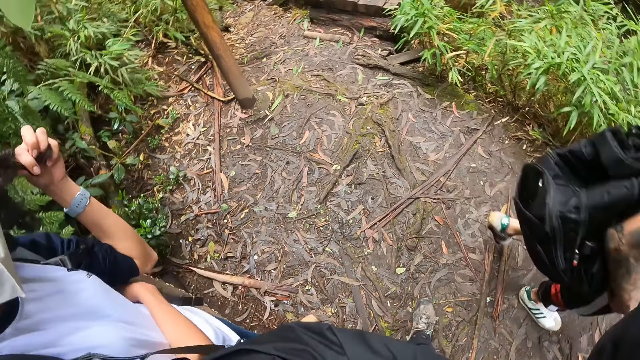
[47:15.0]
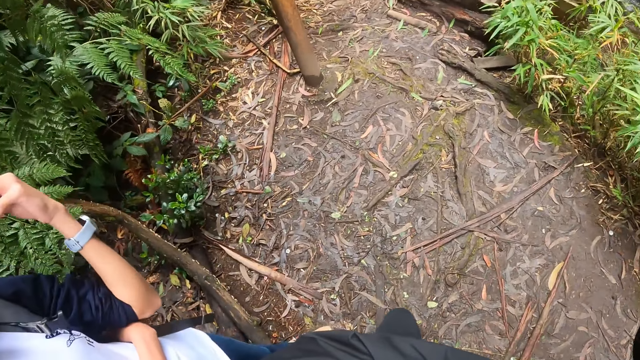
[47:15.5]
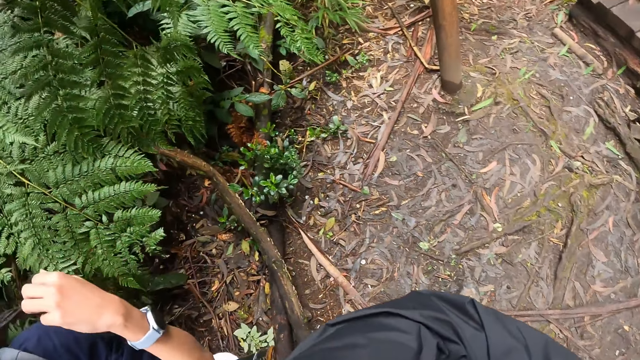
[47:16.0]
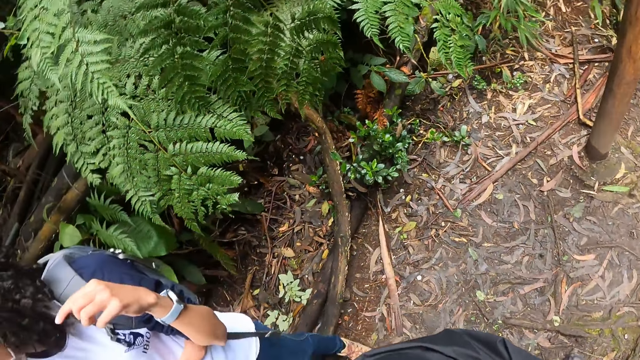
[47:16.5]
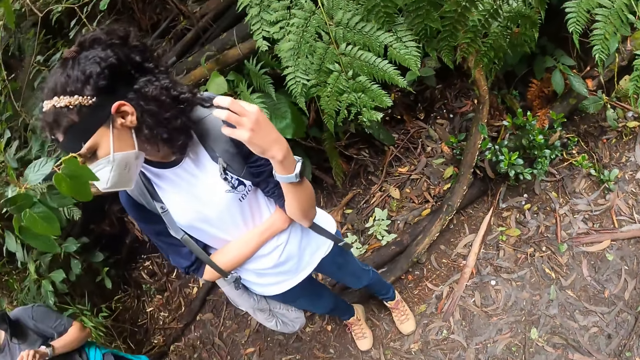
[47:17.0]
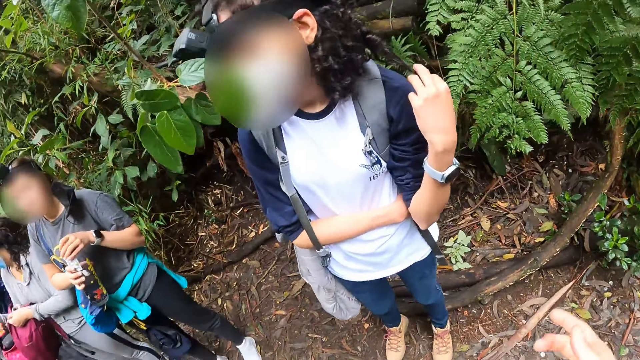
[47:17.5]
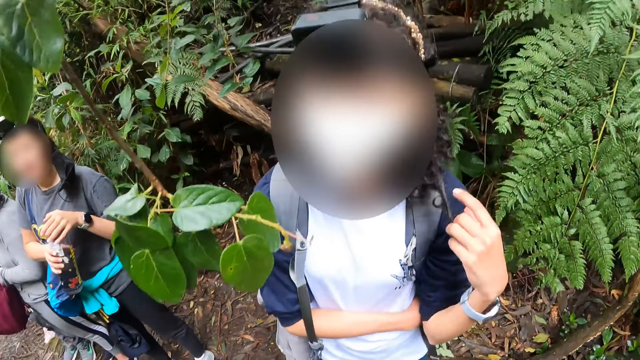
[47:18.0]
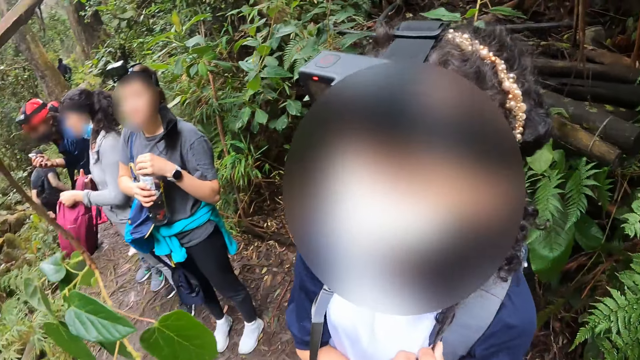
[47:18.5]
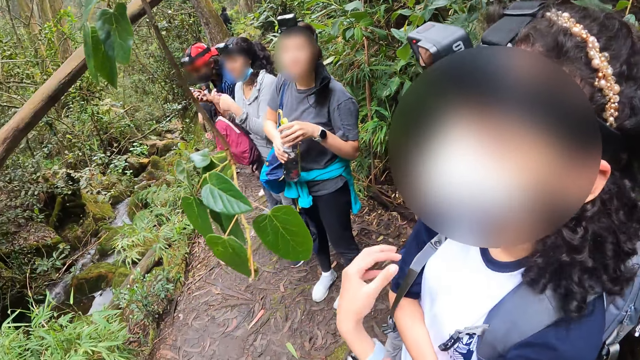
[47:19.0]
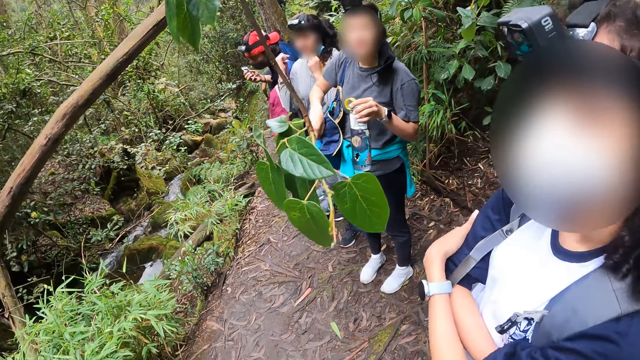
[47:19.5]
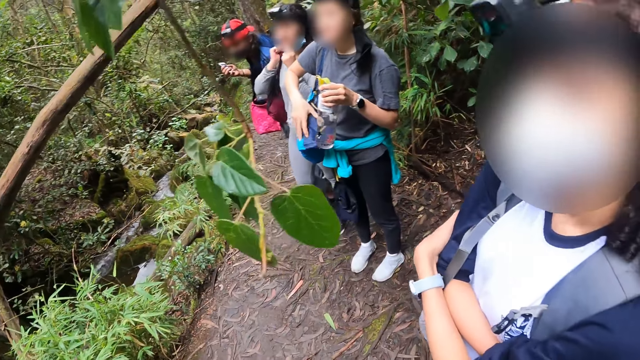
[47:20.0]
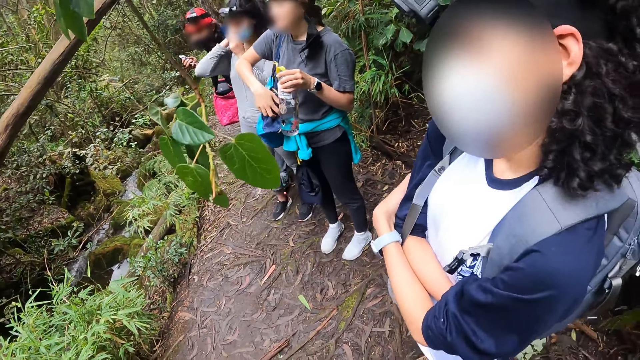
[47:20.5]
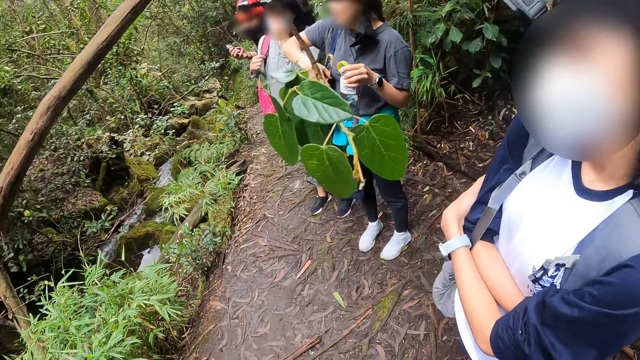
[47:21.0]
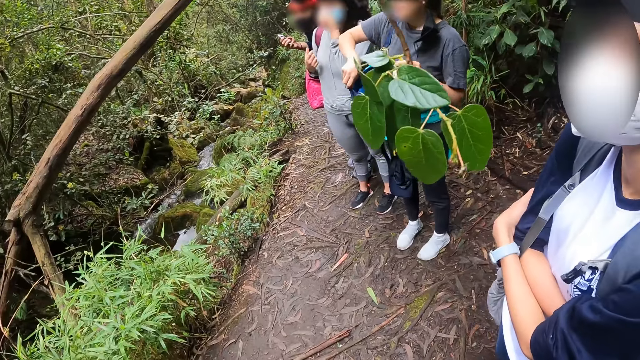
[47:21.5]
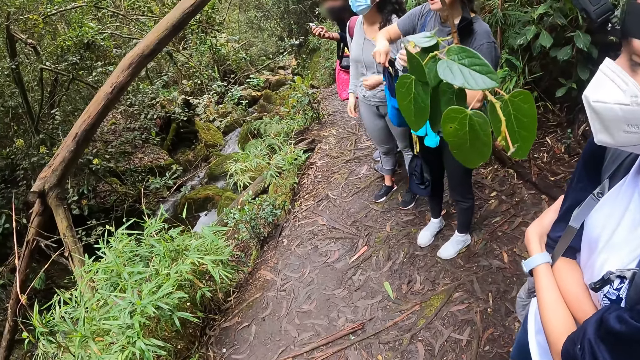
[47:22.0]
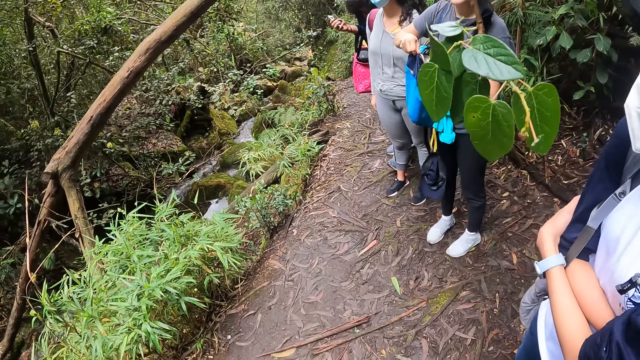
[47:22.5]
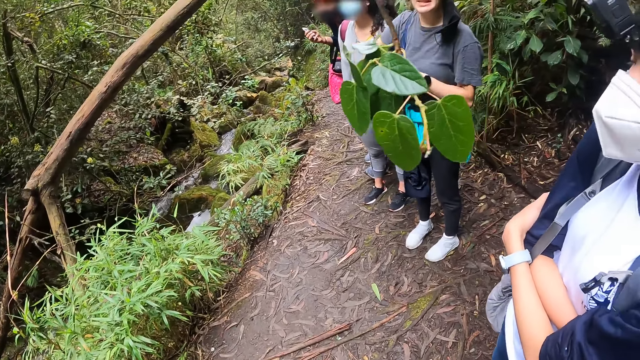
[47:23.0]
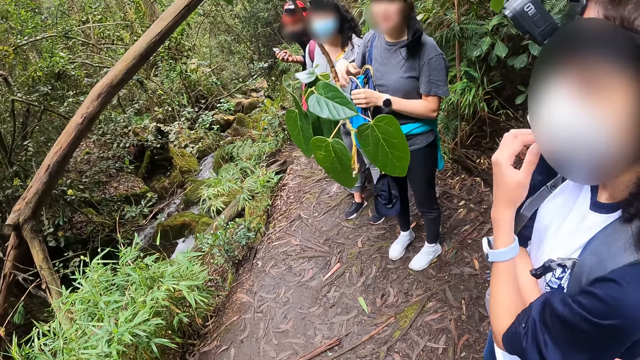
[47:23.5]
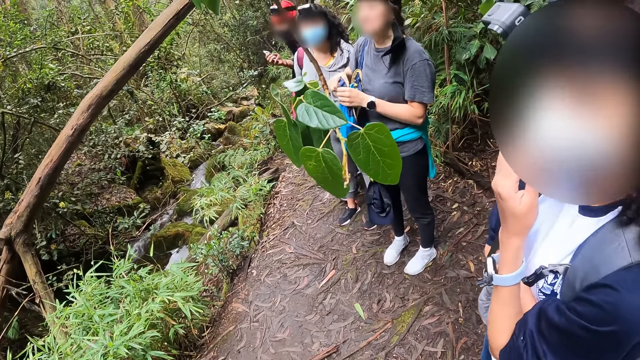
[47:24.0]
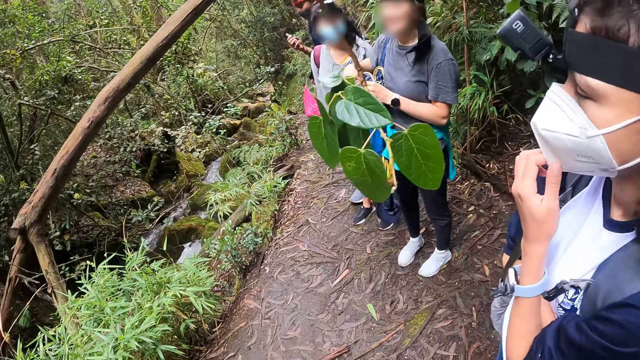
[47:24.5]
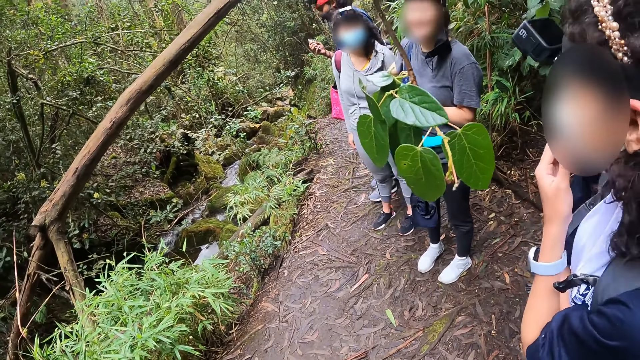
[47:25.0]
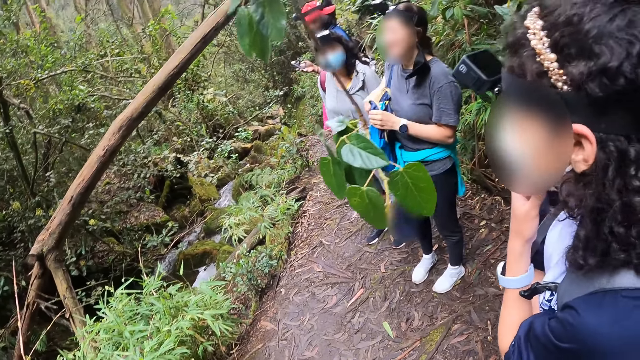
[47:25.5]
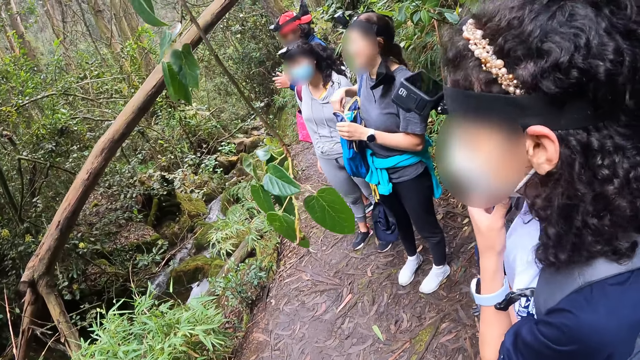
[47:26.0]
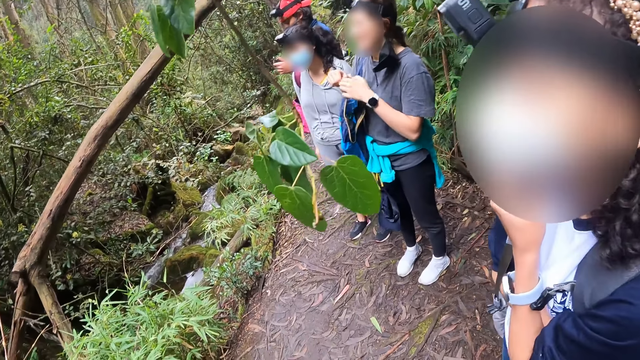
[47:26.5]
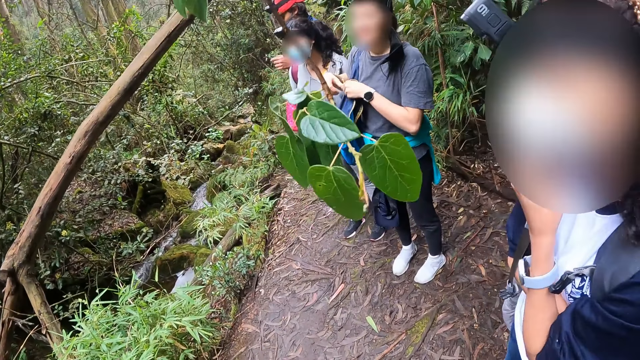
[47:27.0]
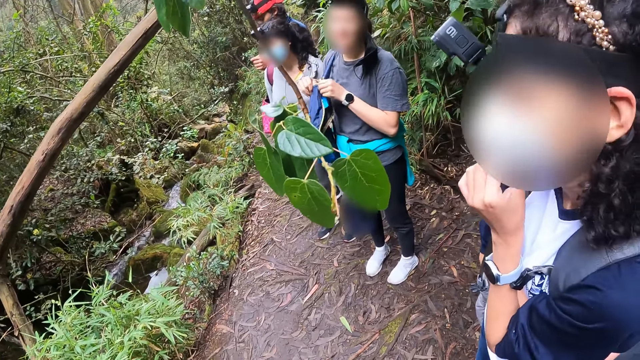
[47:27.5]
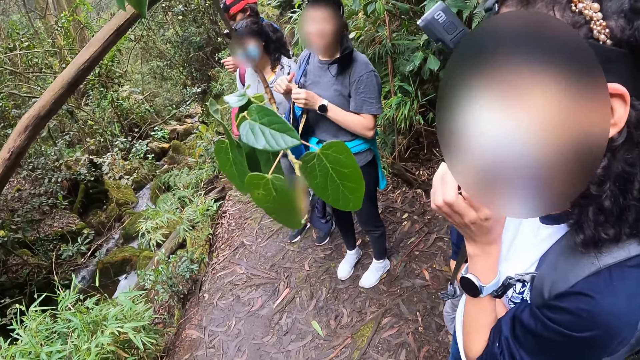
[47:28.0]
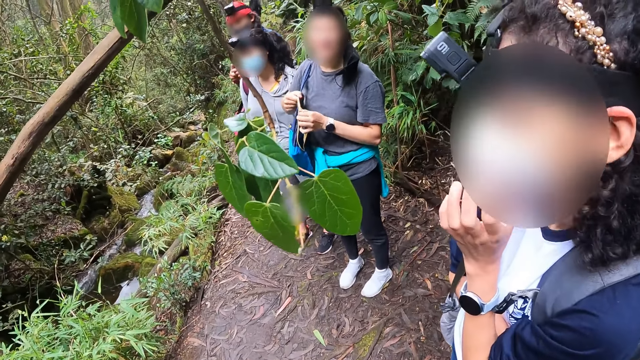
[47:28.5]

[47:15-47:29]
The woman holds a water bottle with both hands and opens her bag with her right hand. The woman keeps the water bottle in her left hand in the bag. Another woman adjusts her nose mask with her left hand. The first woman closes the zip of the bag with both hands.

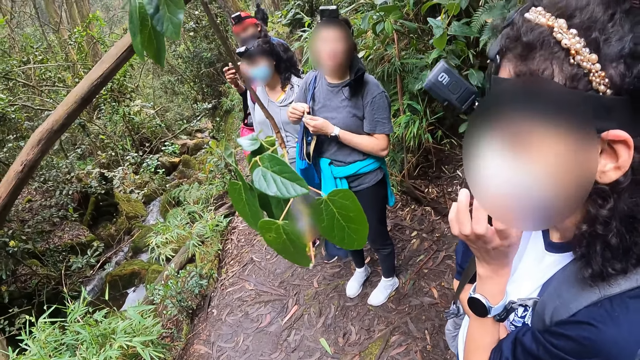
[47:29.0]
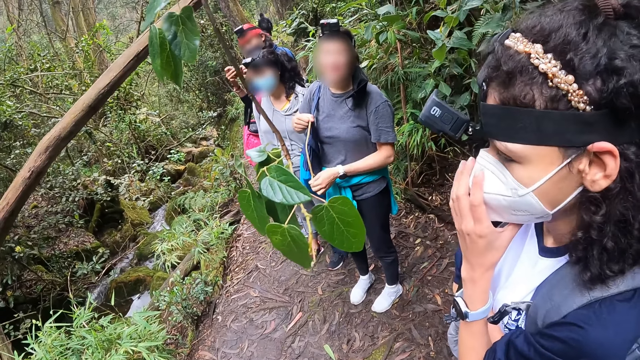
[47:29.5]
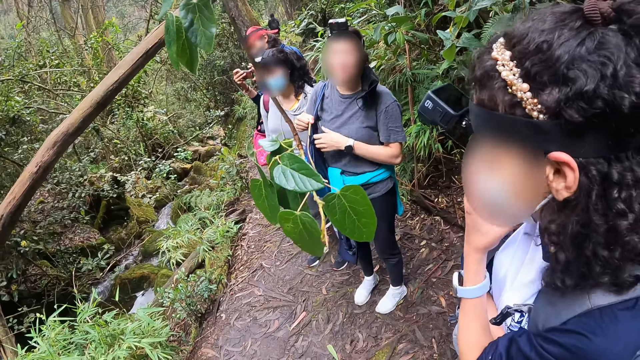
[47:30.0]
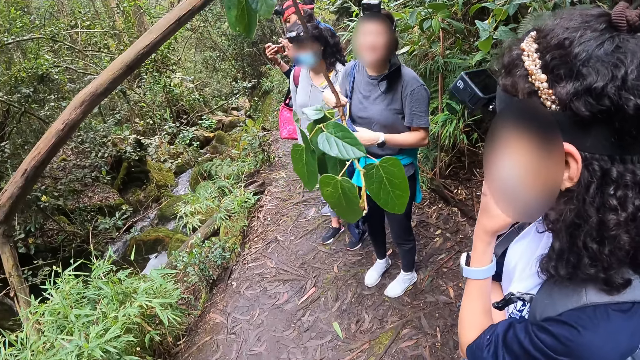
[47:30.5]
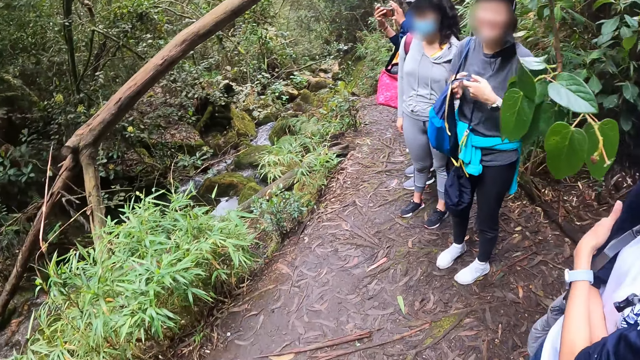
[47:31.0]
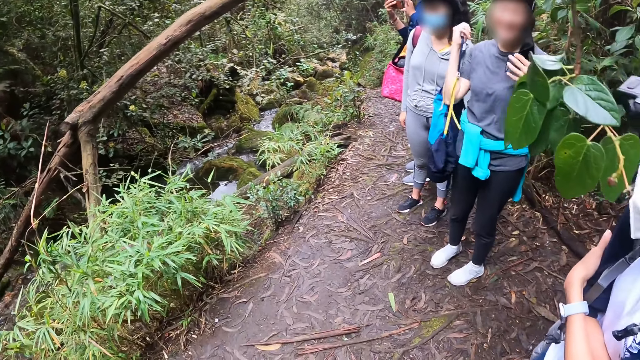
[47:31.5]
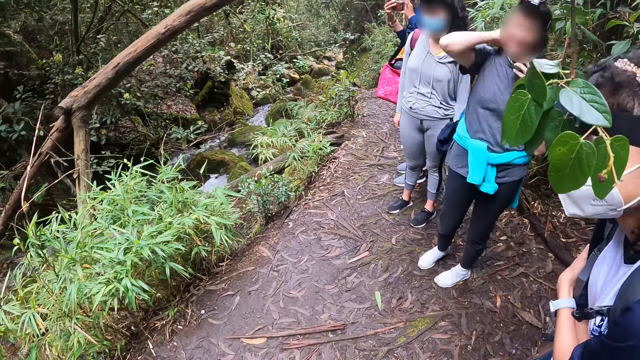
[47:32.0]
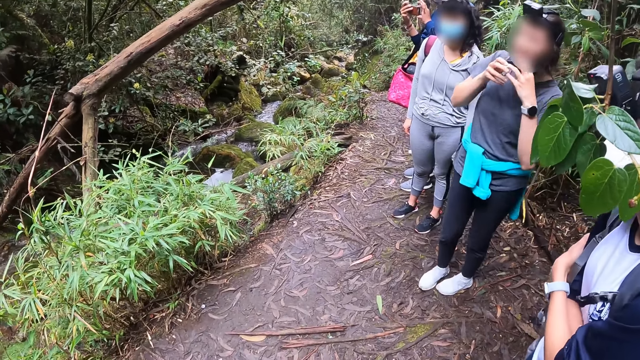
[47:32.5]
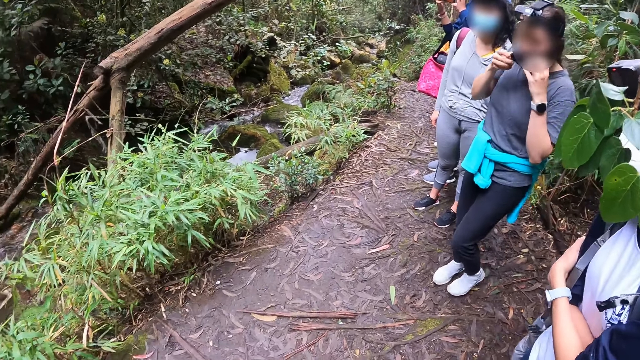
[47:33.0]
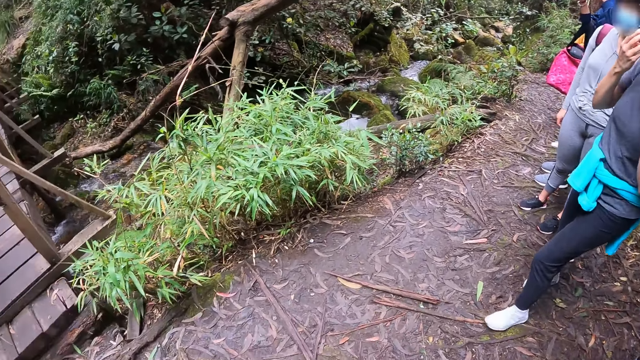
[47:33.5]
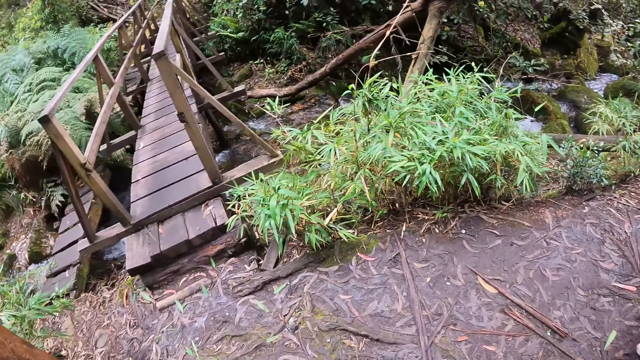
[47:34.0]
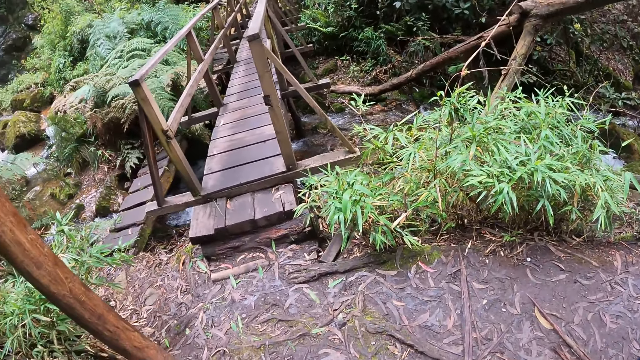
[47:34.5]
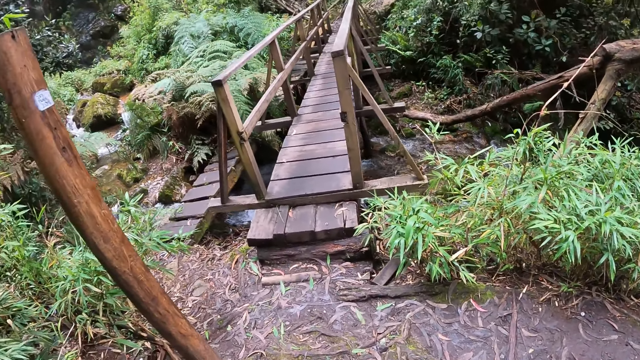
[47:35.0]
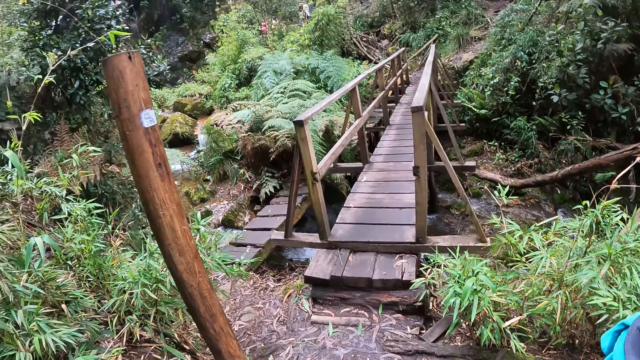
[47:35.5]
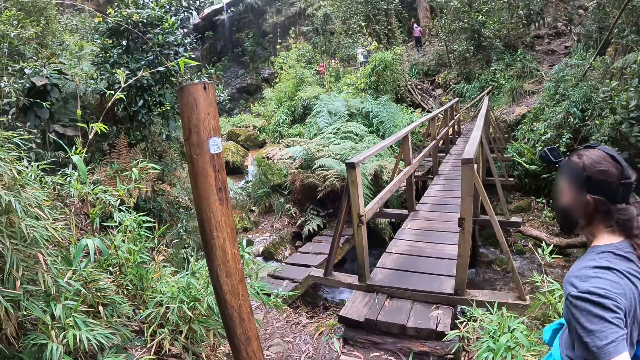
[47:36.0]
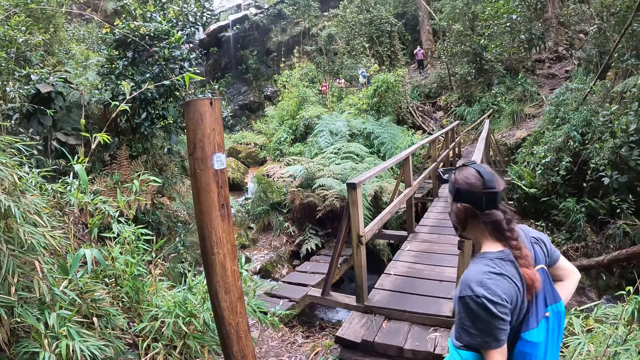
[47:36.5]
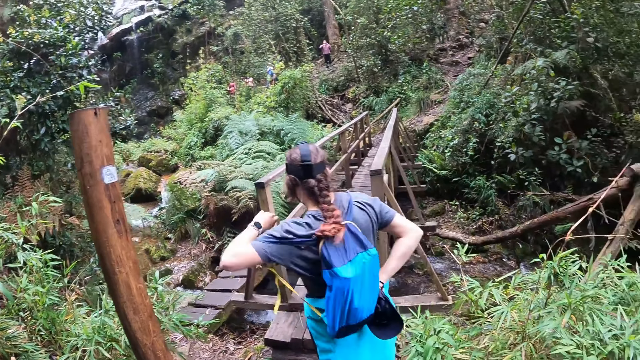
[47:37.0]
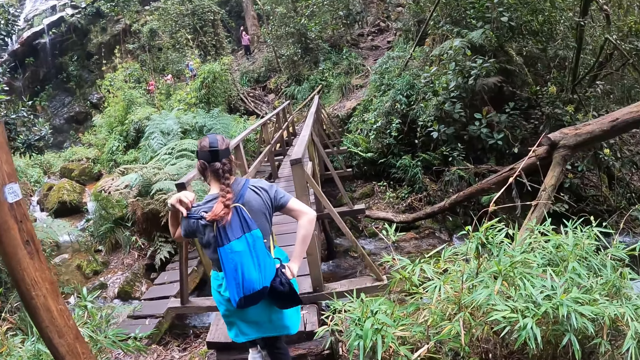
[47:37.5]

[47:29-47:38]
The woman wears her bag with her right hand and wears her nose mask with both hands.
